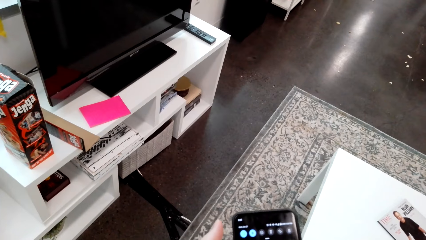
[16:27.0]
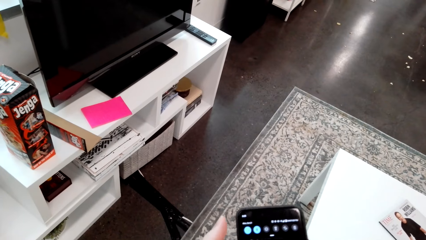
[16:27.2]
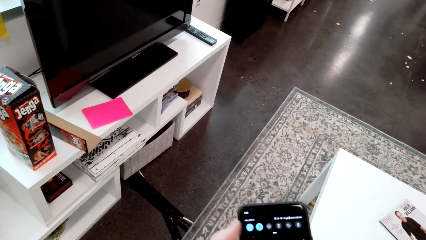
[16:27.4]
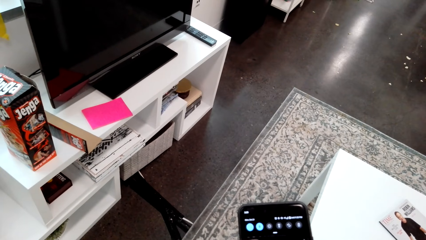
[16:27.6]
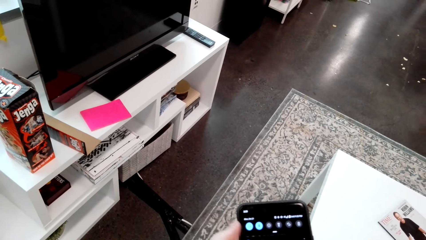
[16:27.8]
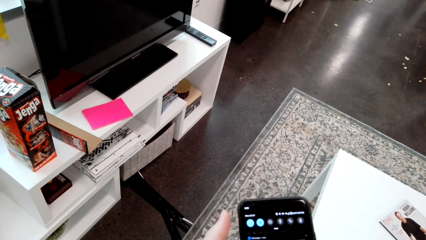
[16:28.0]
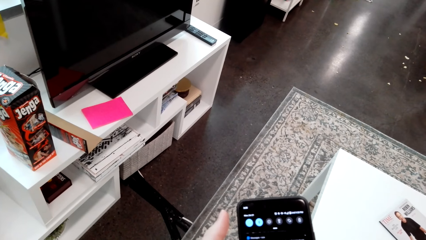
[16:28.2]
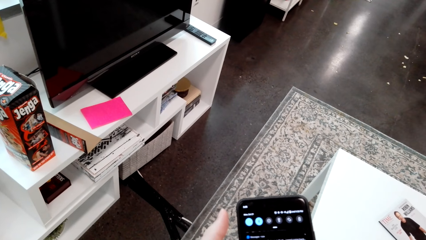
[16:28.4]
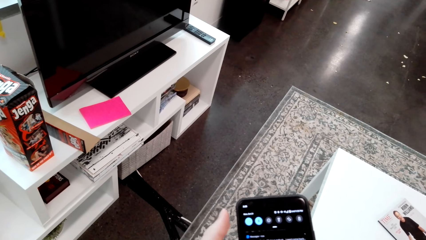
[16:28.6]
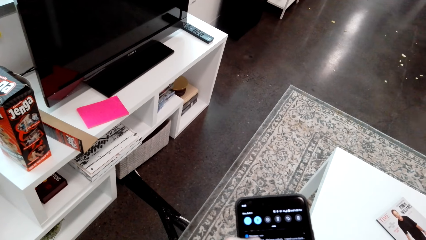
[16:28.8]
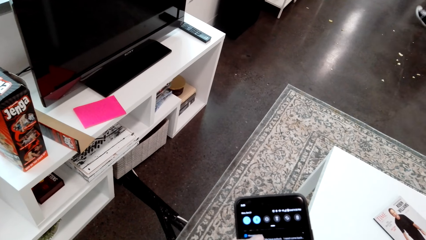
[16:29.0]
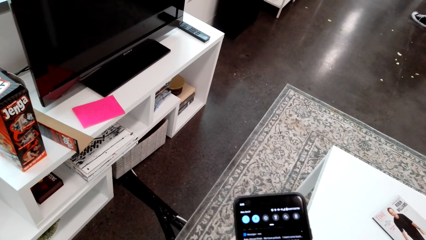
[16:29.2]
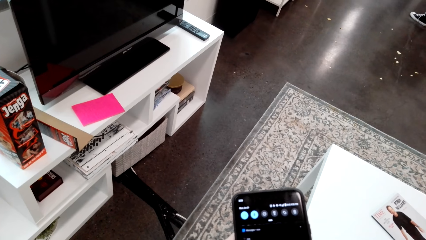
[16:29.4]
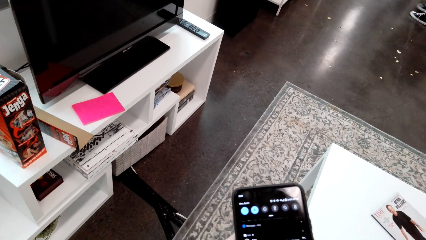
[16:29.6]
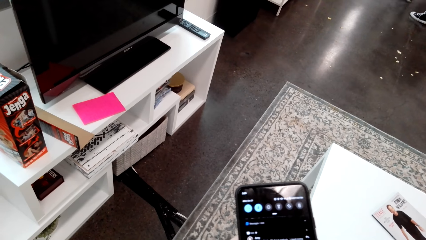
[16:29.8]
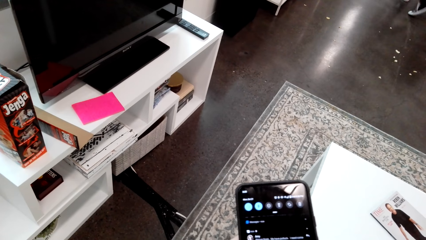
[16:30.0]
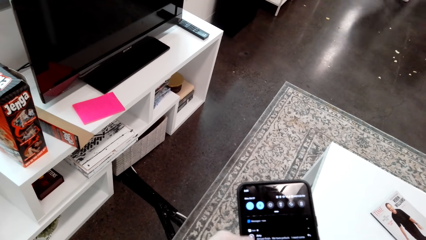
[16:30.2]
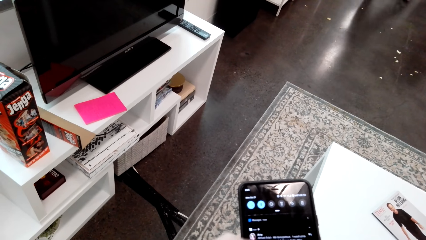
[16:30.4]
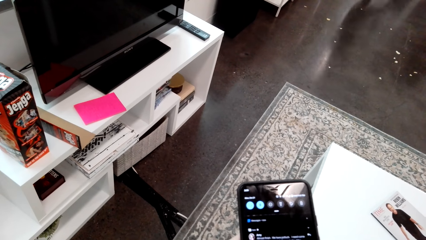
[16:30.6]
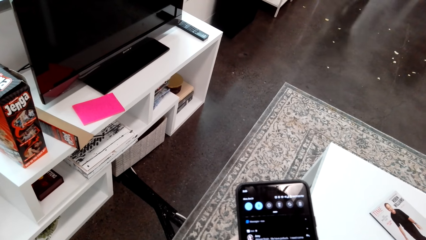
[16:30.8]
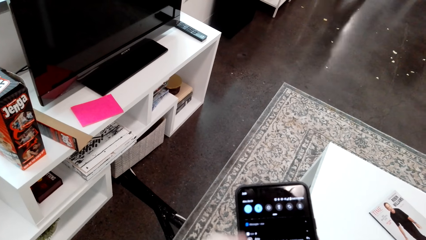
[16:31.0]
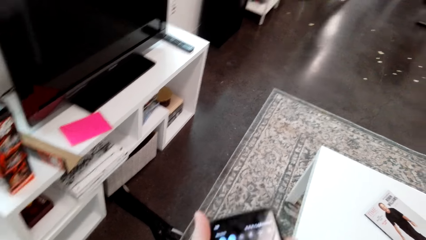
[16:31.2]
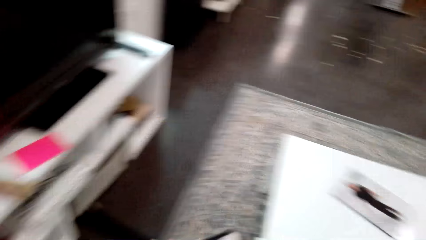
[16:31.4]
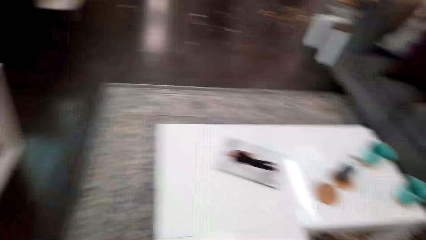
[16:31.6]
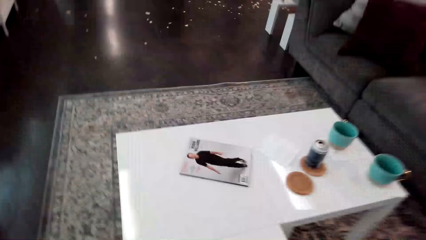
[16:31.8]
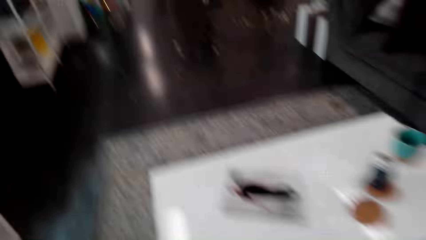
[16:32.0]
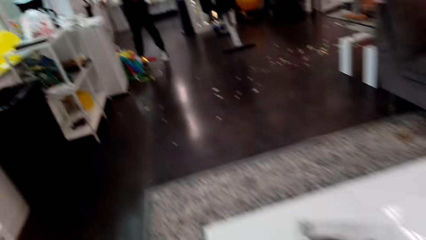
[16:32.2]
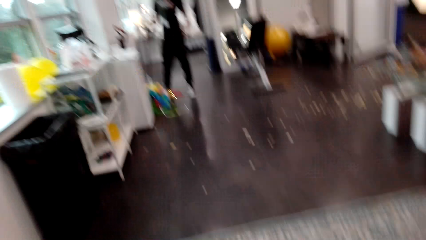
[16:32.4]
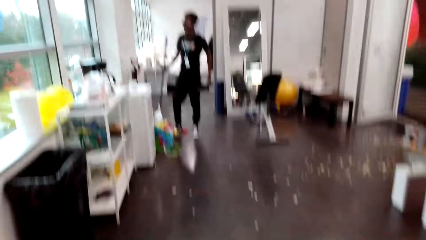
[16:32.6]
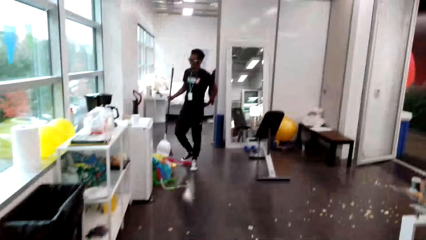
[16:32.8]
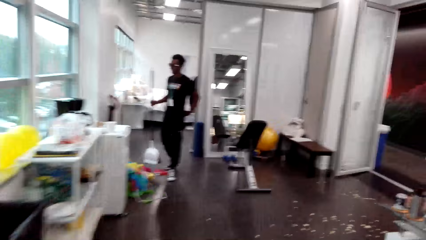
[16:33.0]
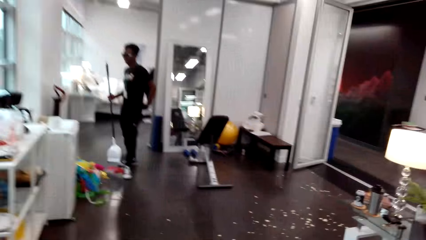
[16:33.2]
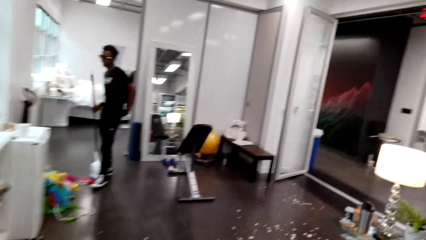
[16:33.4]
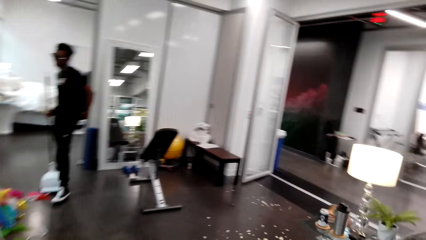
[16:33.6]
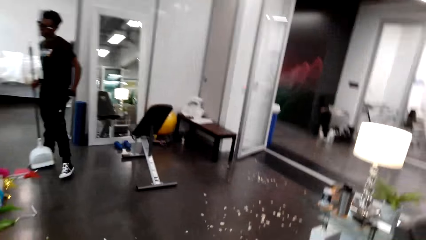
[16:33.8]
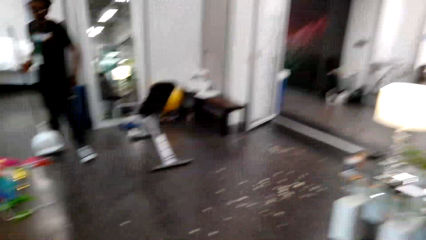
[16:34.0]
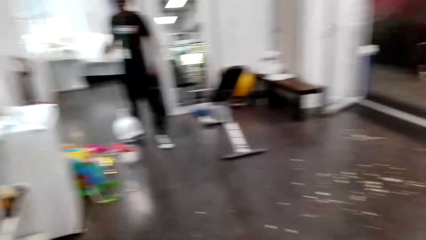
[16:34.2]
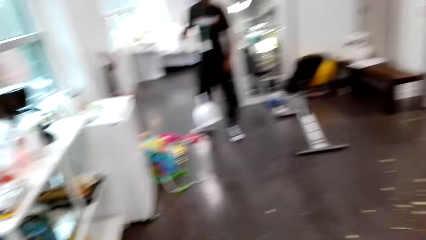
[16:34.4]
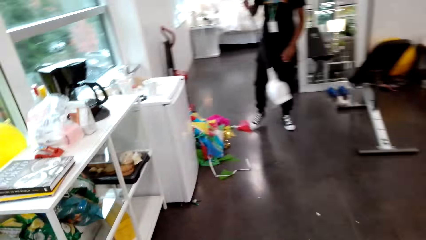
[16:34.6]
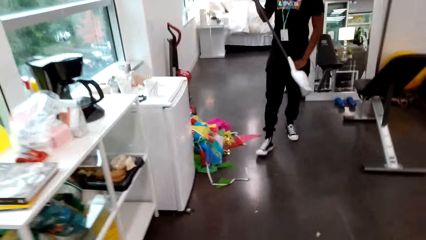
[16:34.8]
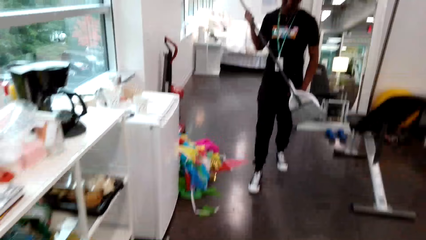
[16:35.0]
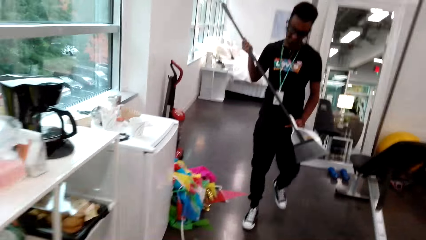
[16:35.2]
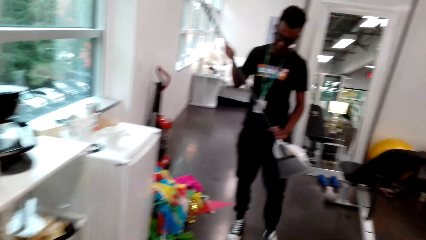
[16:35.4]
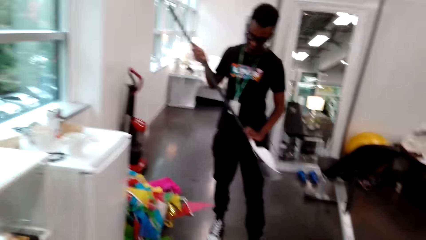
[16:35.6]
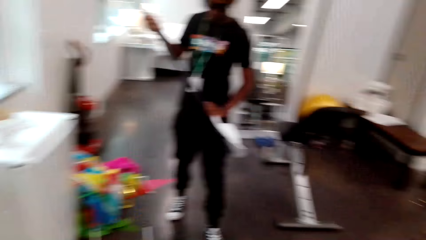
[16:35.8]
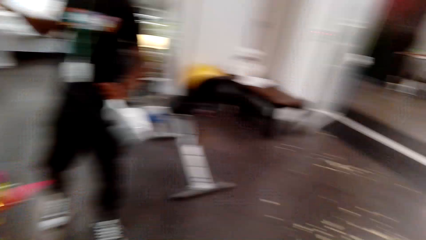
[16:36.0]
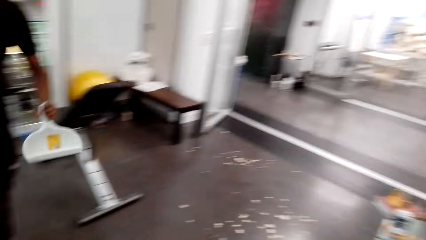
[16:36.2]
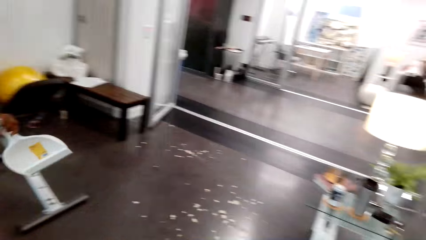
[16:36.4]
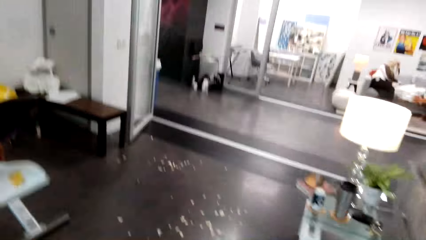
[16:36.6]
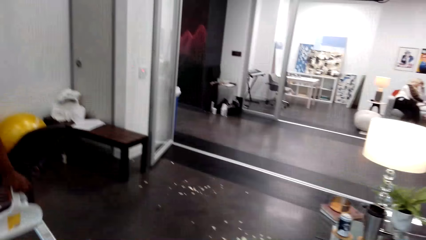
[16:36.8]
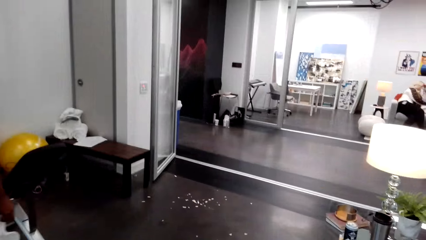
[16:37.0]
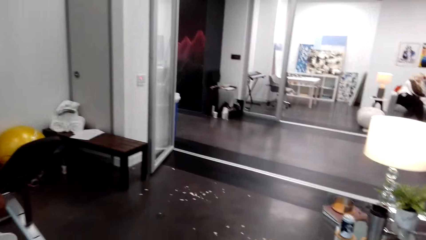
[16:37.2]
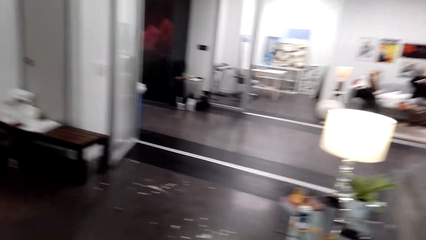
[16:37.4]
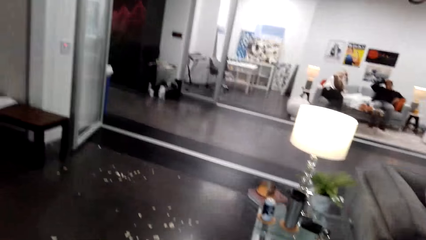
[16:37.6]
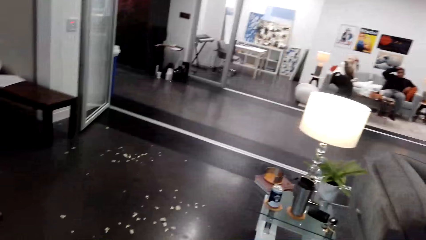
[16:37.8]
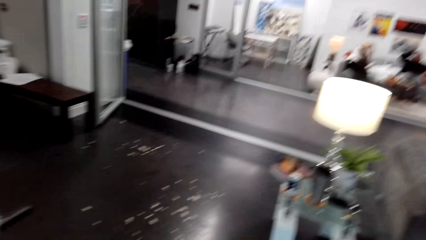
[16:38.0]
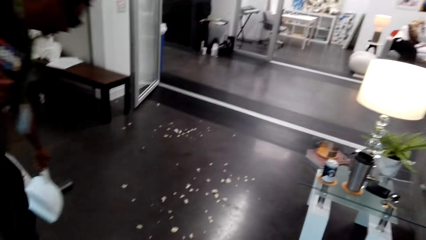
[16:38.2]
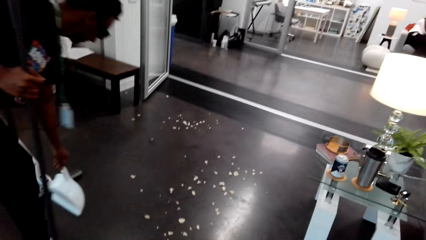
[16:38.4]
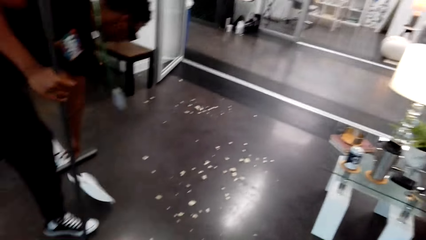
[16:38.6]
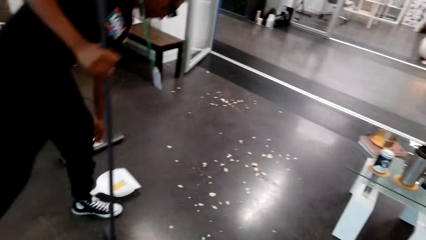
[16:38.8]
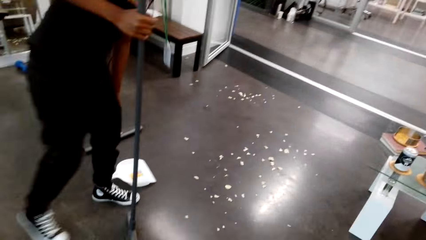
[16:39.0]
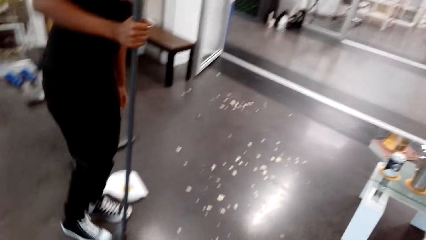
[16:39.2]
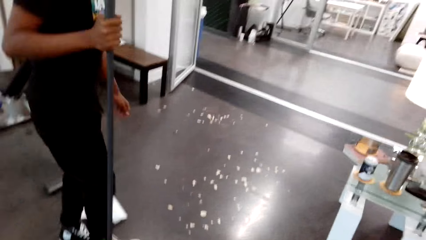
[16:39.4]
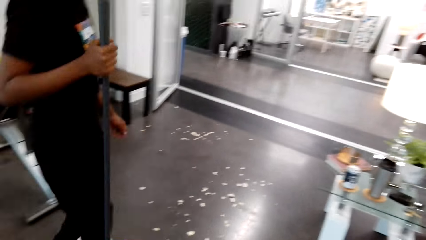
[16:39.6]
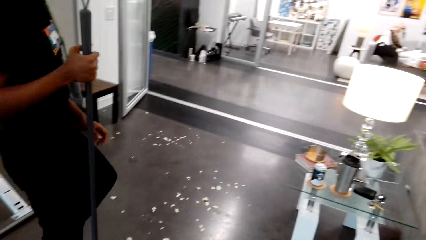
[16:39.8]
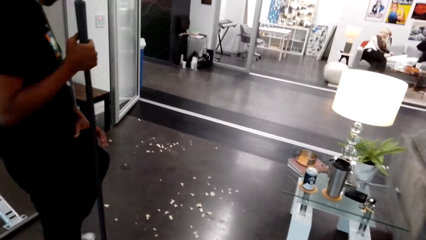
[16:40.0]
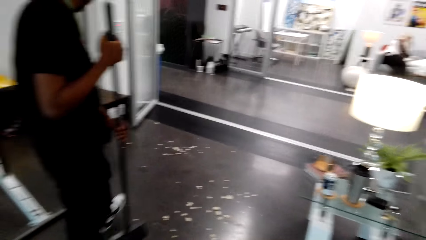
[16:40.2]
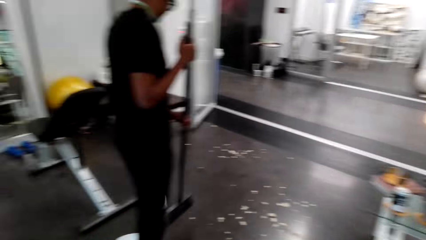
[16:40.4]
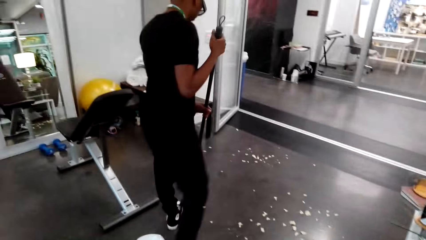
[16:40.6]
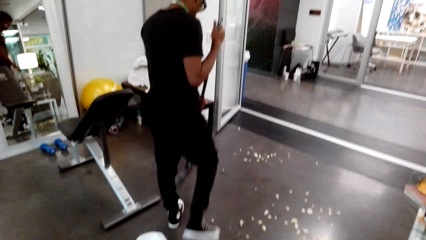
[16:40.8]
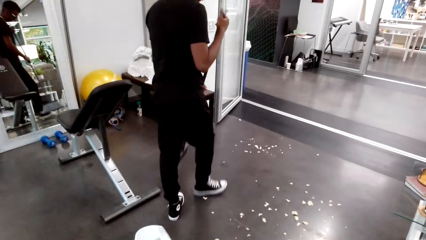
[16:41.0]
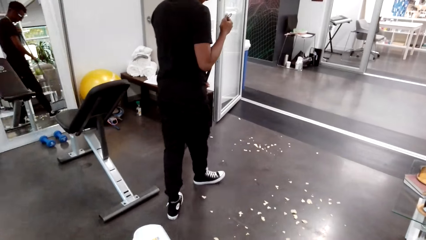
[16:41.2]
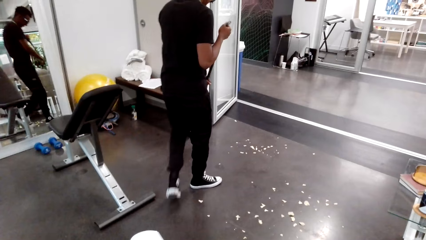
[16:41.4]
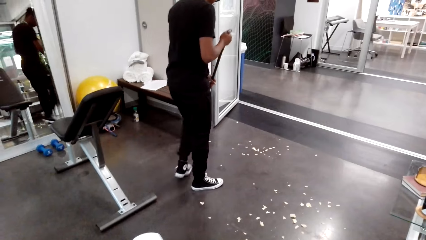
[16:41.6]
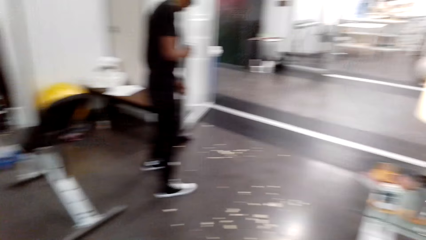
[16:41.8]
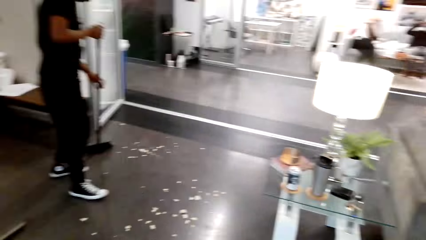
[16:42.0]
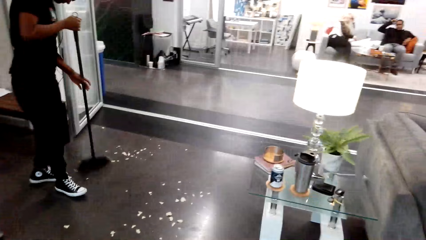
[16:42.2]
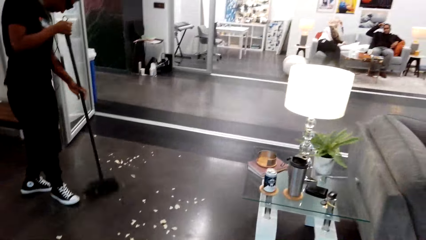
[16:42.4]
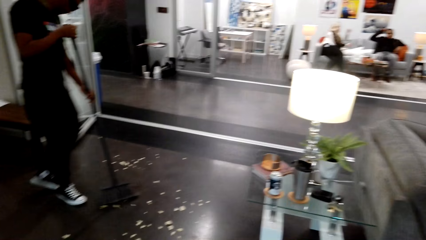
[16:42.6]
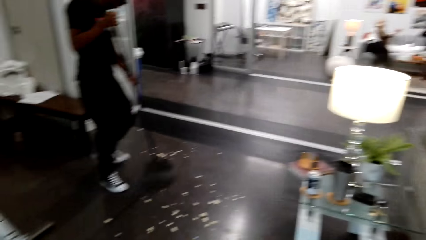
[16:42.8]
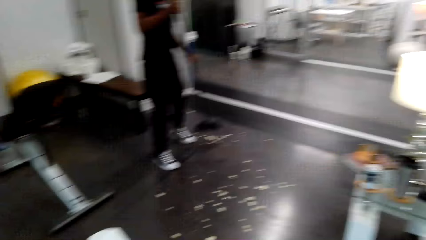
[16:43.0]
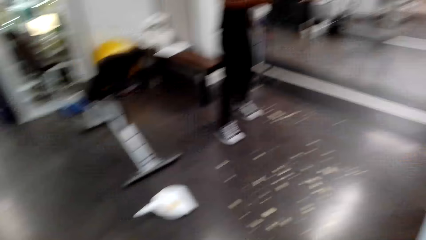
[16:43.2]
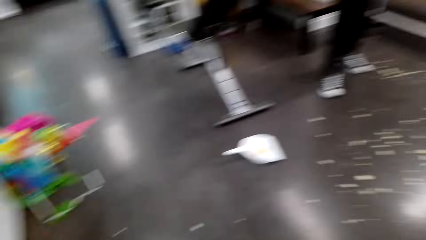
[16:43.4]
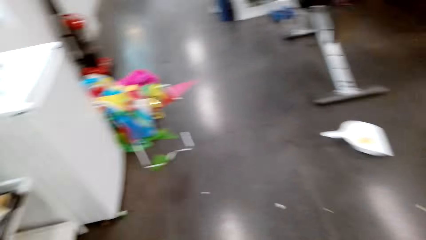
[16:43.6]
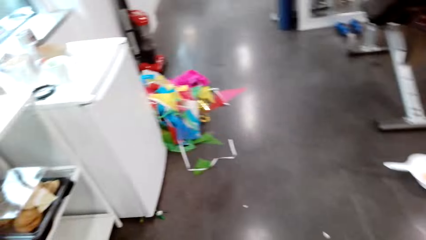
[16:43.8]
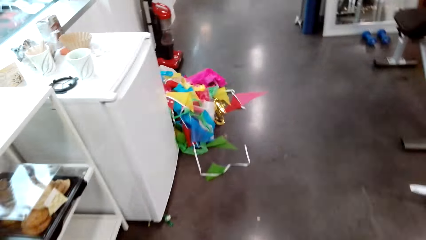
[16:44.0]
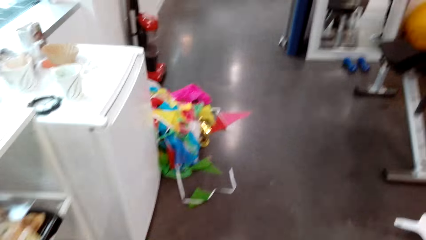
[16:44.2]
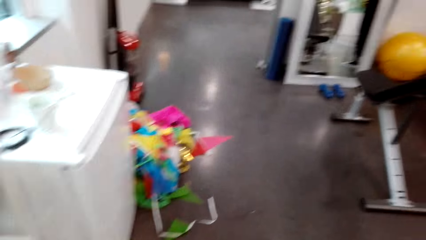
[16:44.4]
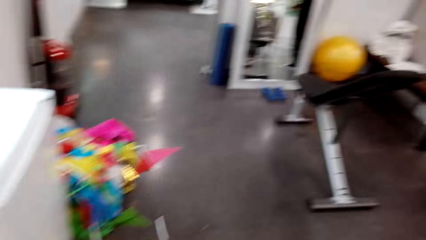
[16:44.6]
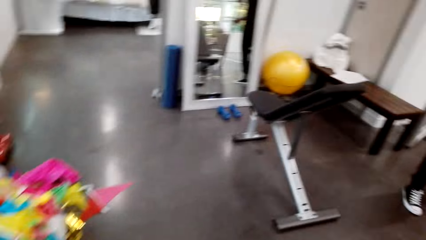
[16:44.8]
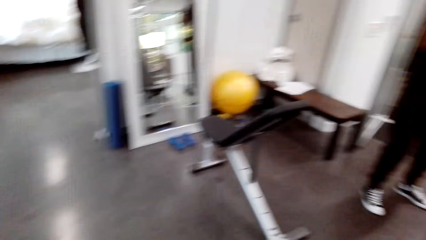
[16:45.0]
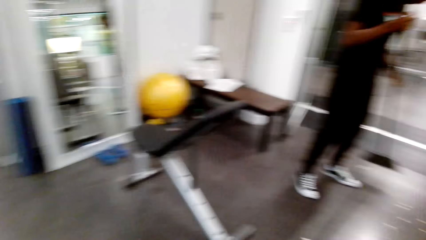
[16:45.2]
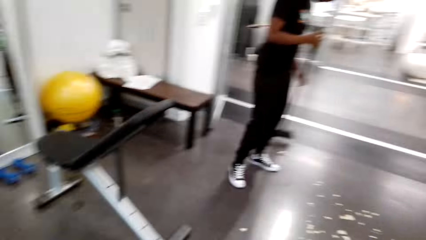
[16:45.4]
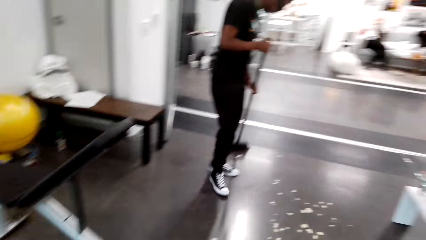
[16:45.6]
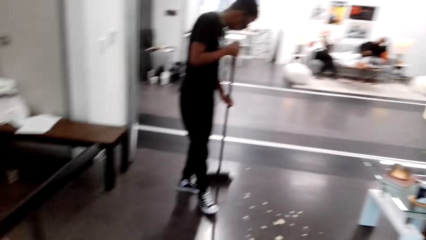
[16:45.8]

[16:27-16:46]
The camera wearer holds the phone up and stares on the phone. They swipe on the phone's screen. A man walks around. The camera wearer scrolls the phone, looks around, and walks. The man holds the sweeping brush with the dust pan, picks the dust pan, and walks around. The man removes the dust pan from the sweeping brush, holds the dust pan, and walks around. The camera wearer looks around. Another person holds his head. The first man puts the dust pan on the floor, bends down, walks around, and sweeps the room with the sweeping brush. The camera wearer moves around and looks around.
